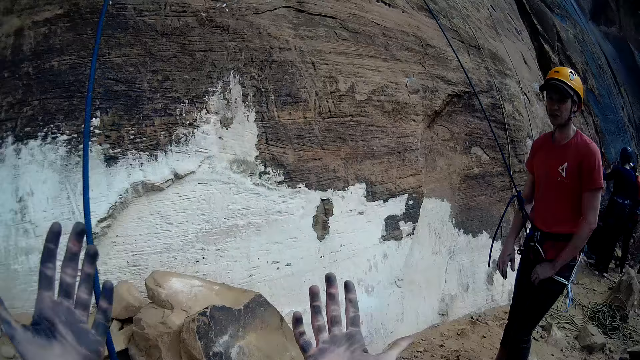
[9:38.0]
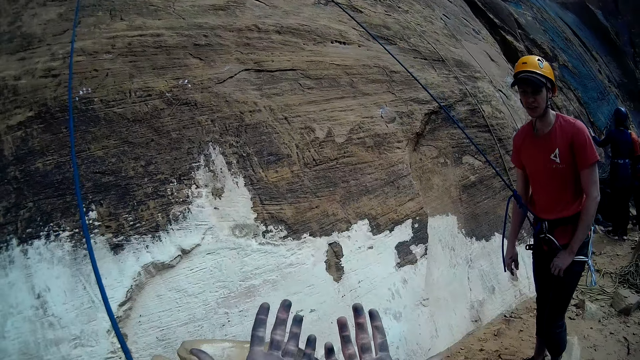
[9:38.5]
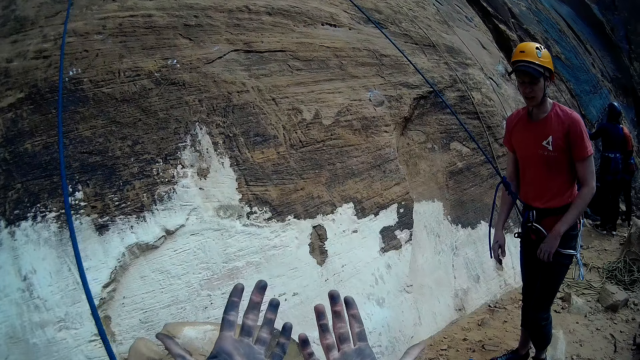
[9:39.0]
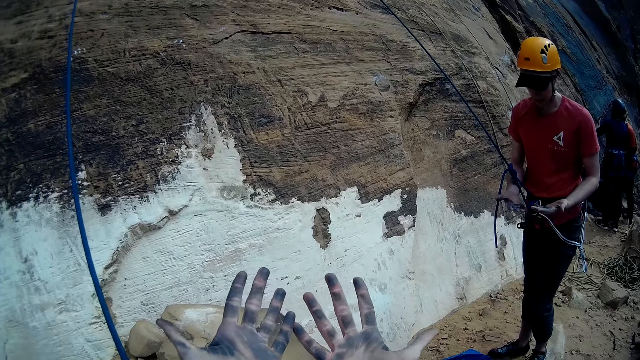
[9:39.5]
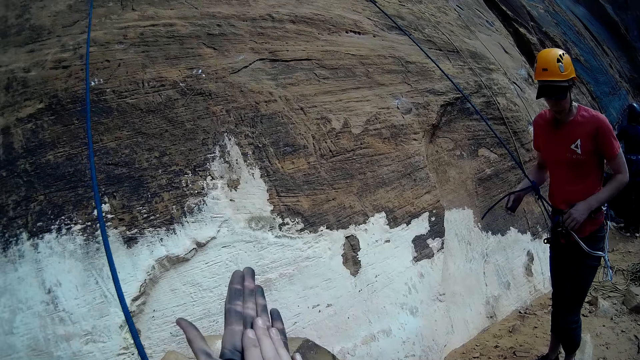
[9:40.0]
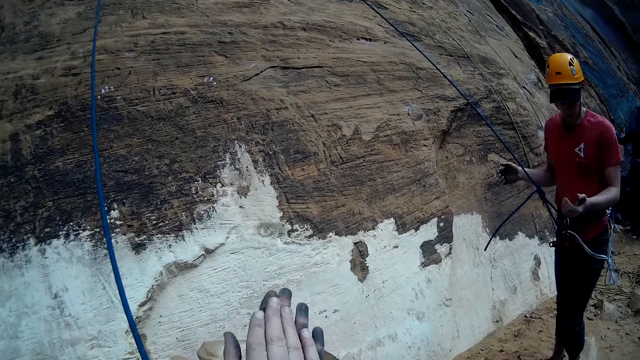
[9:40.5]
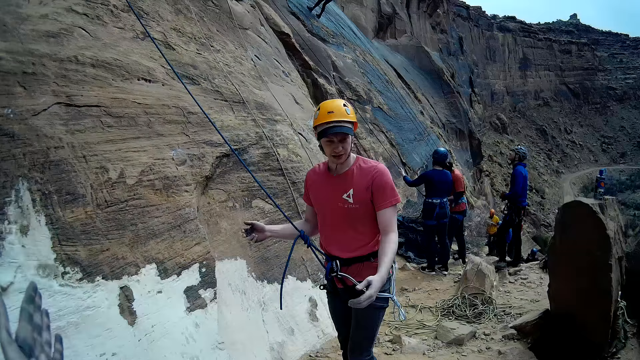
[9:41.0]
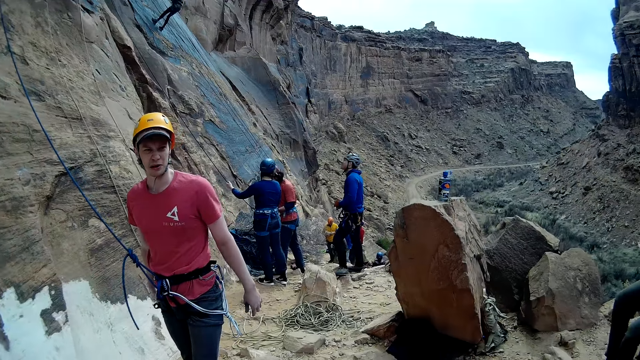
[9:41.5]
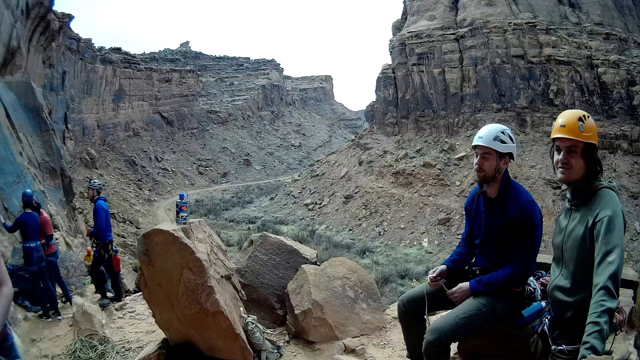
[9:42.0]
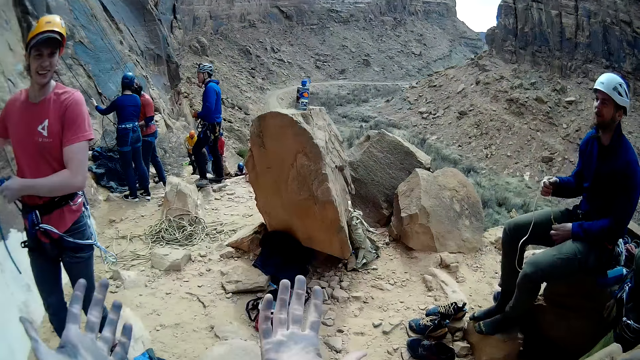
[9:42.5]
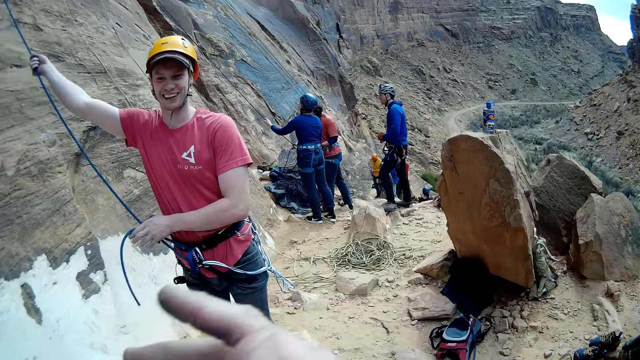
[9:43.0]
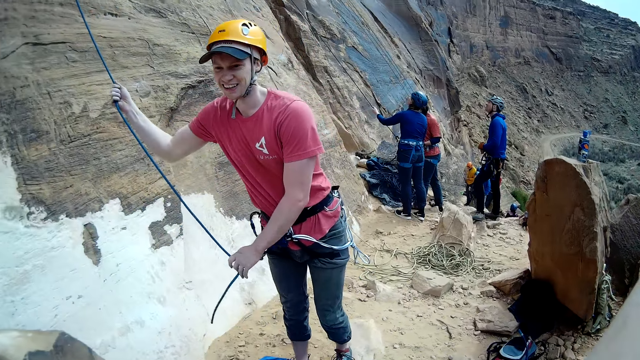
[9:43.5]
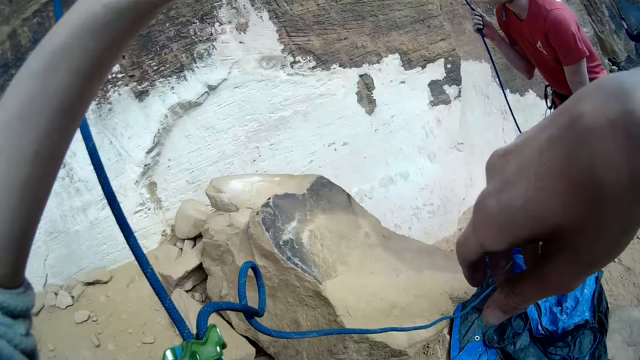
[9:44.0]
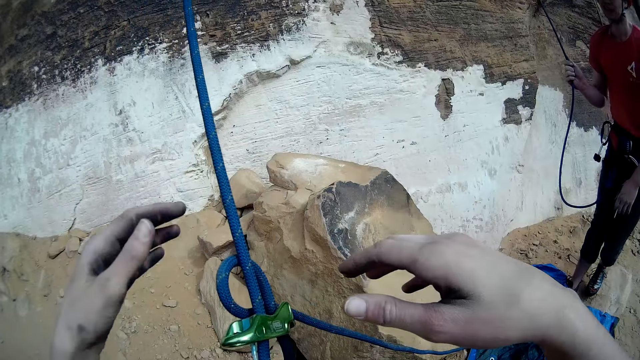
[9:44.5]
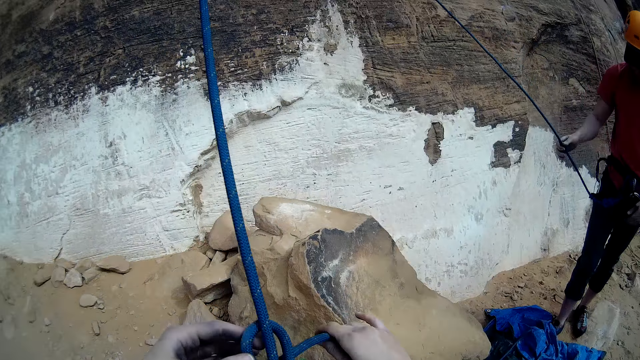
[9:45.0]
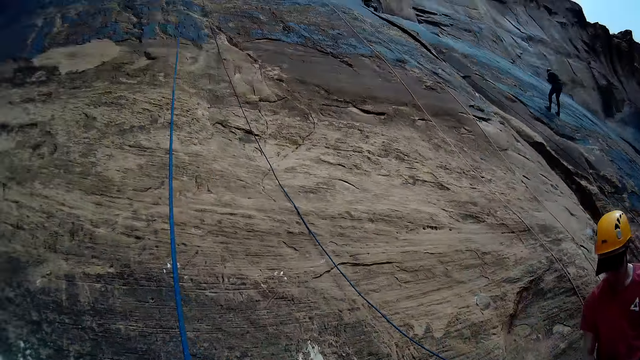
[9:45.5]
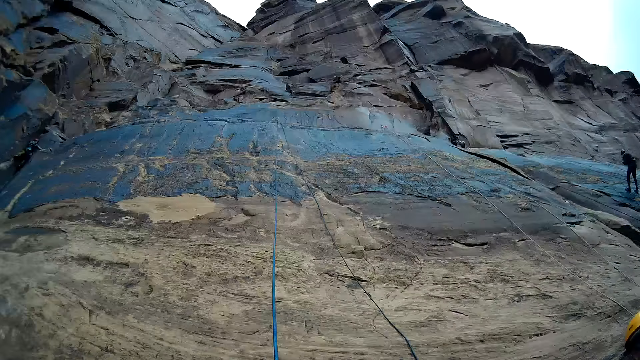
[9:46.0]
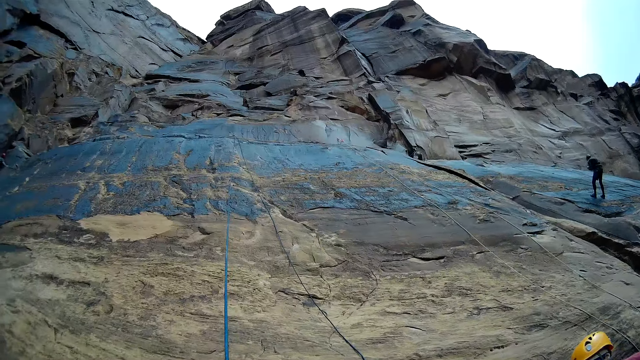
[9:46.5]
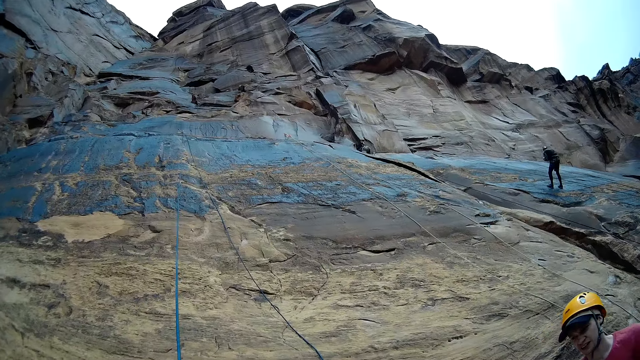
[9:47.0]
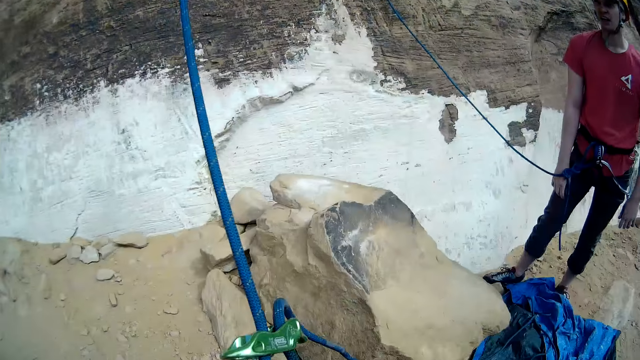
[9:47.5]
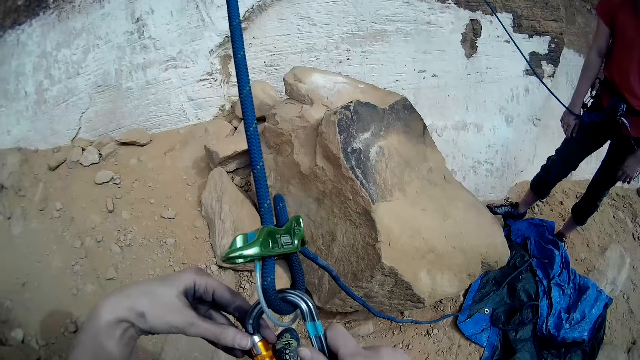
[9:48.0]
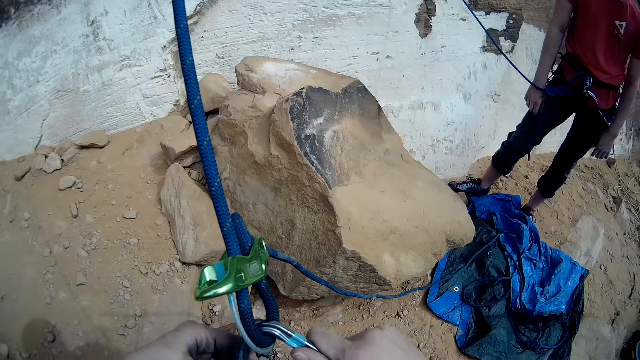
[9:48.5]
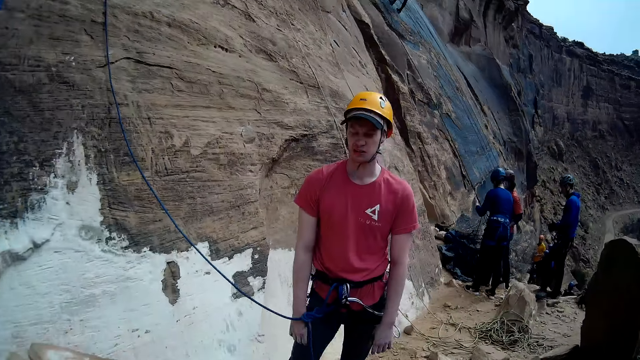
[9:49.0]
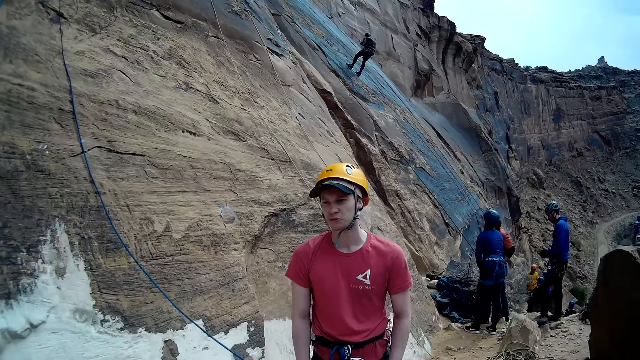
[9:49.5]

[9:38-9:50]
The camera wearer looks at the dirt in his hands. The man looks at the dirt in his hands too. The camera wearer converses with the man. The man holds a rock climbing rope. The camera wearer releases the rock climbing rope and holds the rock climbing rope. He looks at the top of the rock and holds a carabiner.

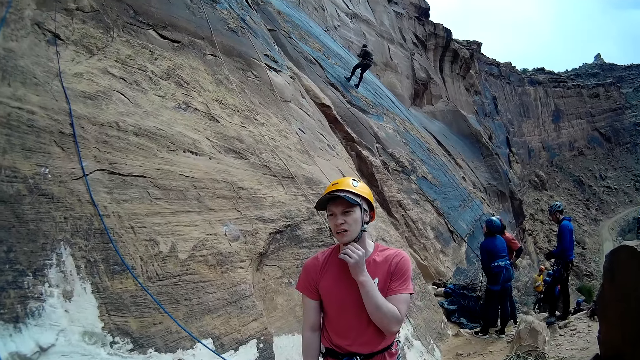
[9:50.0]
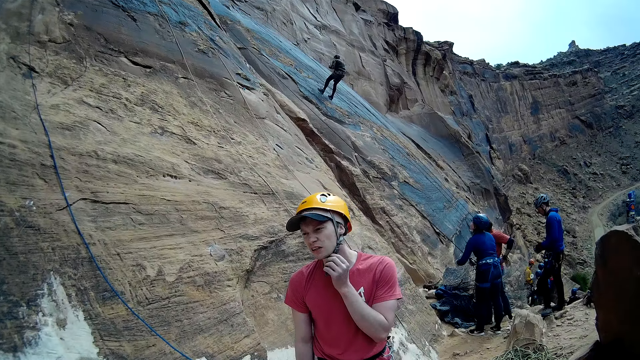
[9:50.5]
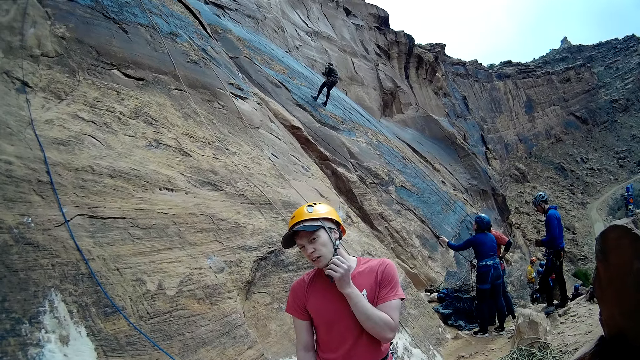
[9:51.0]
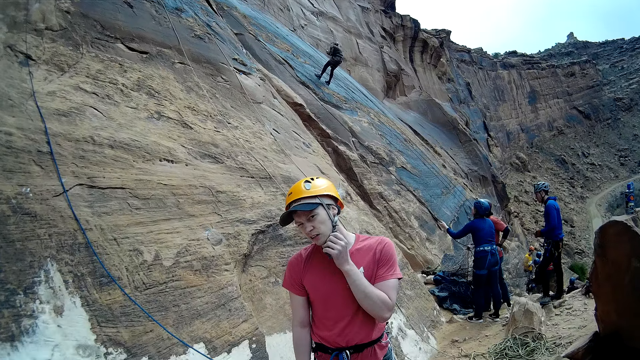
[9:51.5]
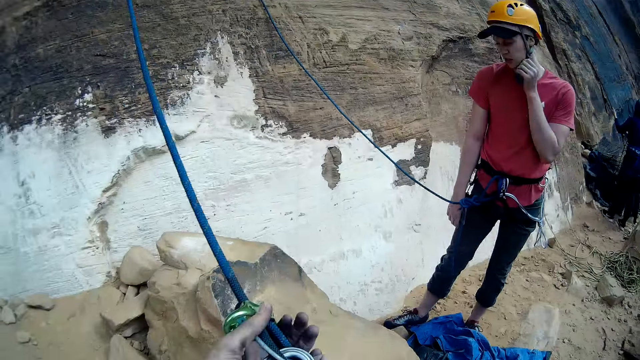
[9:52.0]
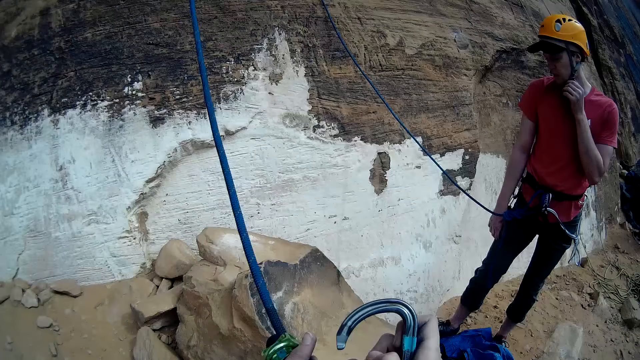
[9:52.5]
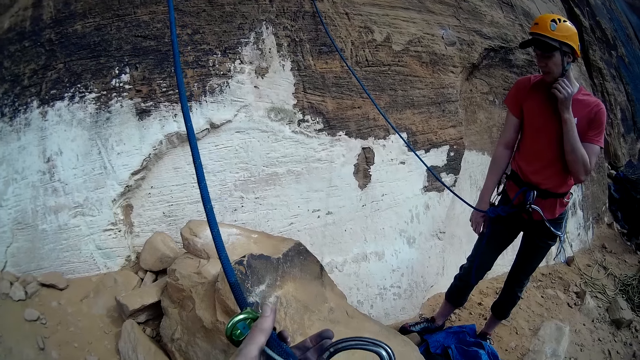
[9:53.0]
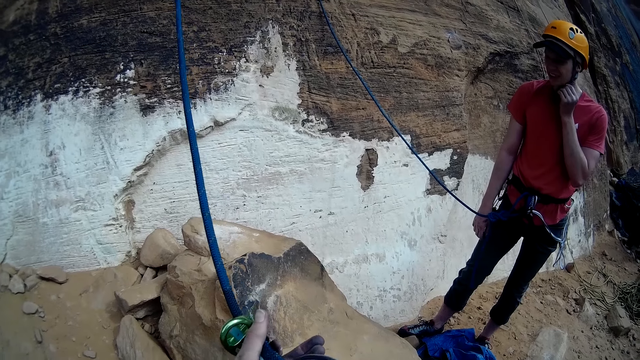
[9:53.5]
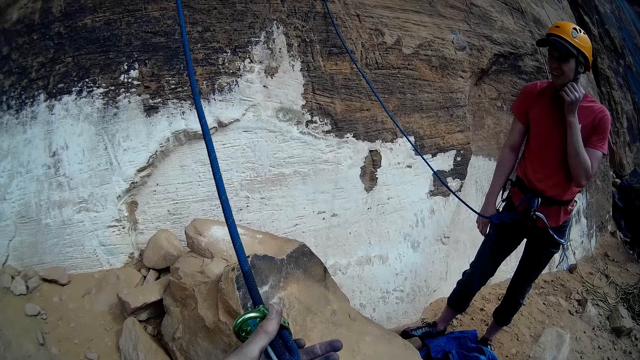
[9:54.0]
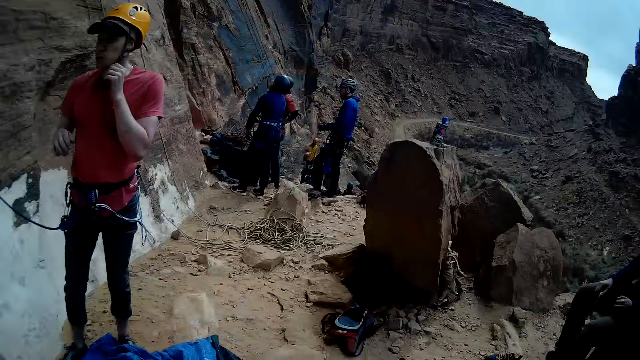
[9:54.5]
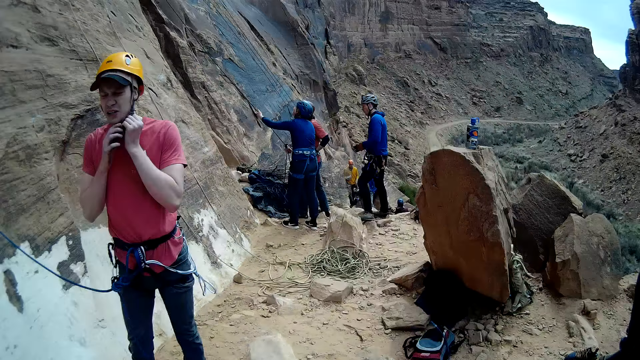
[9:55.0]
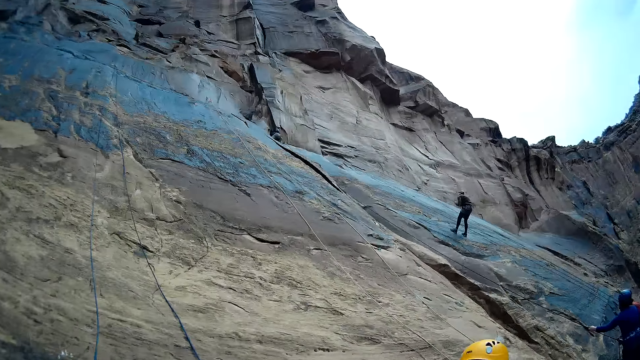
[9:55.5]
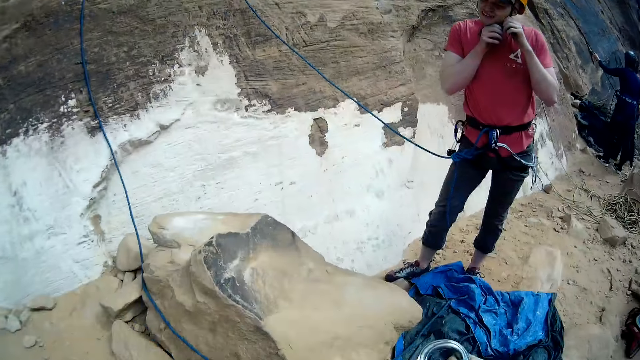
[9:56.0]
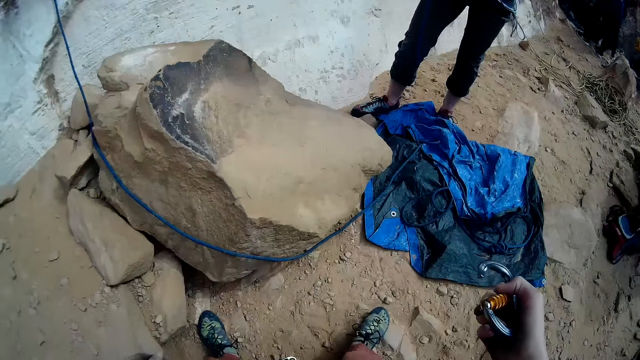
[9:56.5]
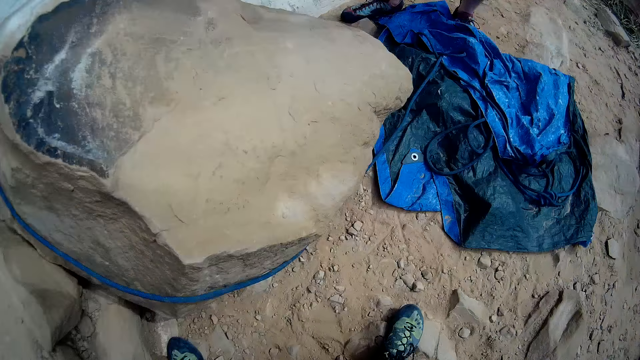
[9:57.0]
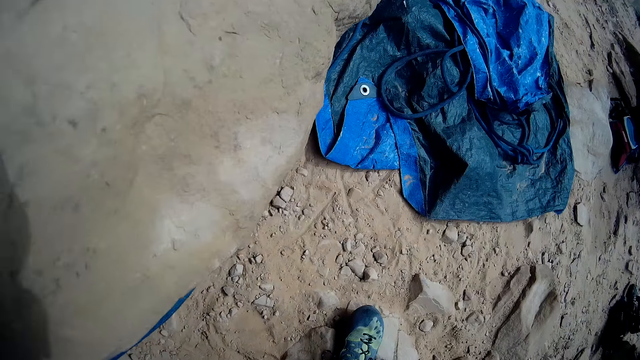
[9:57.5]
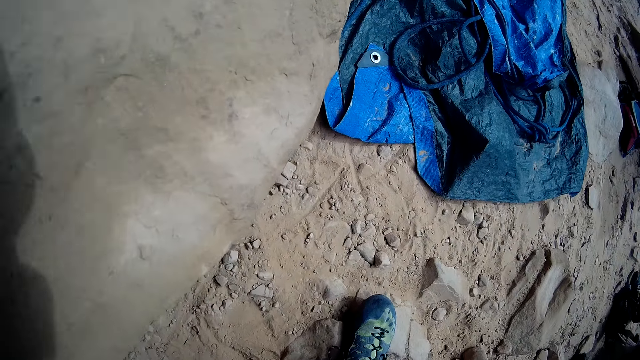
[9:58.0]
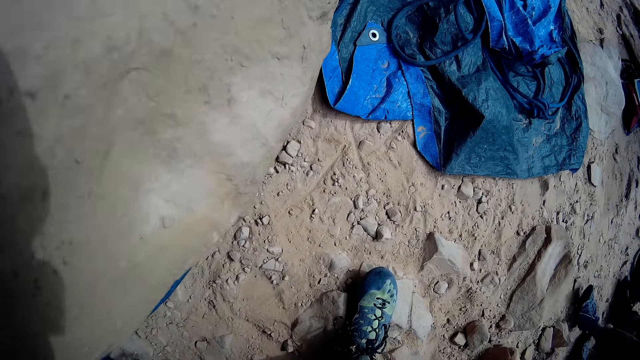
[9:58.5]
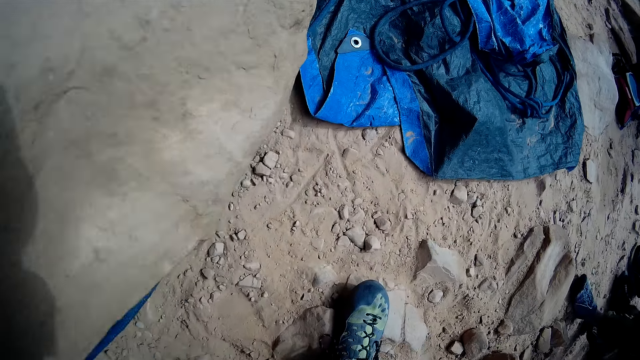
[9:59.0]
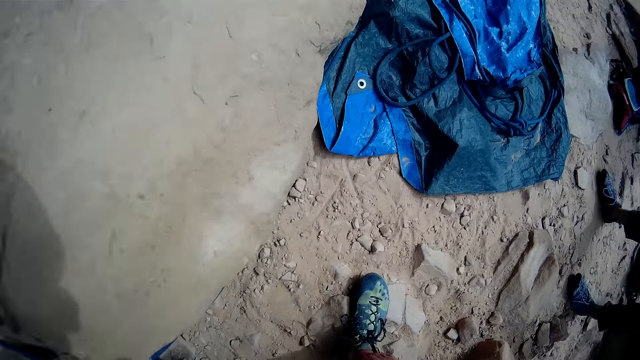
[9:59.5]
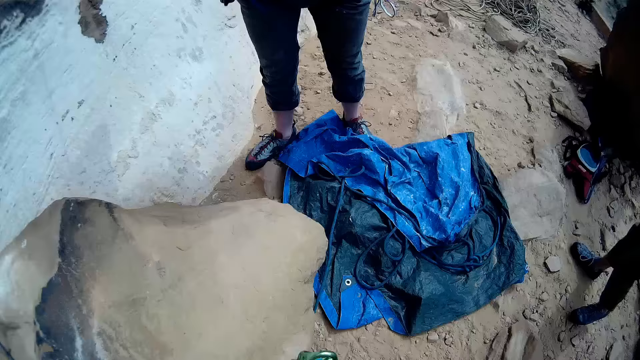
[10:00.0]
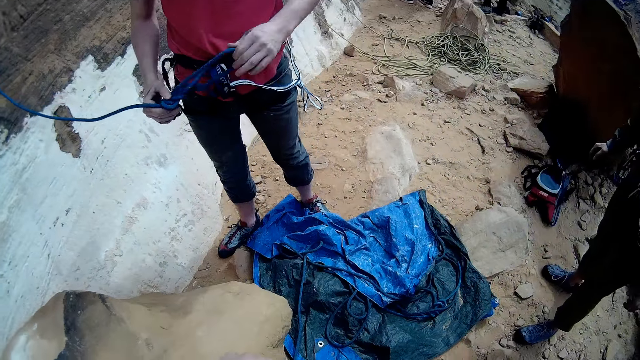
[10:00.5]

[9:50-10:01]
A man converses with the camera wearer. The man holds a helmet string. The camera wearer unhooks a carabiner. They hook the carabiner. They converse with the man. They hold the carabiner. They bend down.
